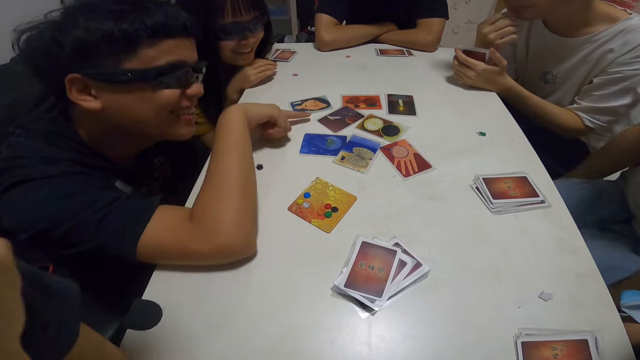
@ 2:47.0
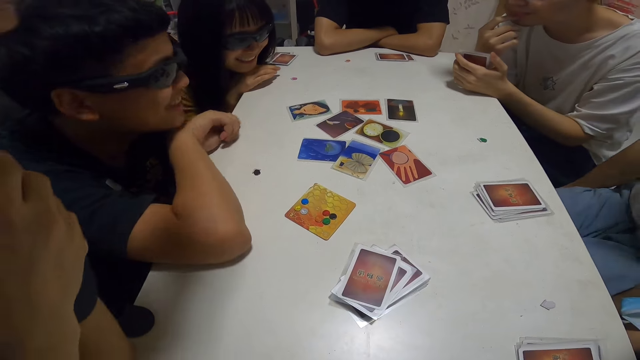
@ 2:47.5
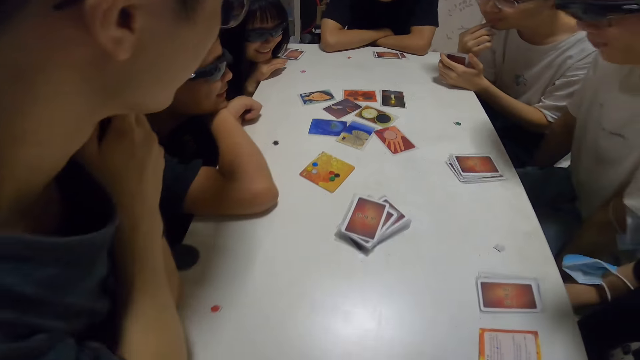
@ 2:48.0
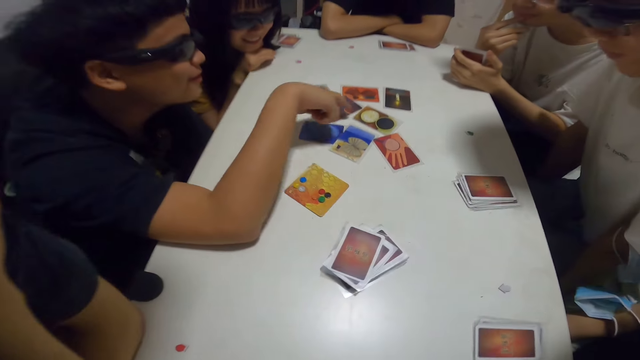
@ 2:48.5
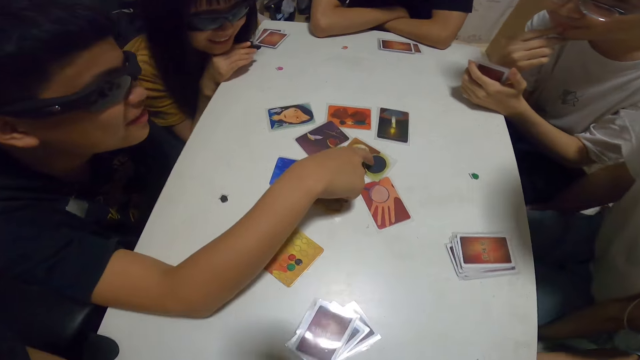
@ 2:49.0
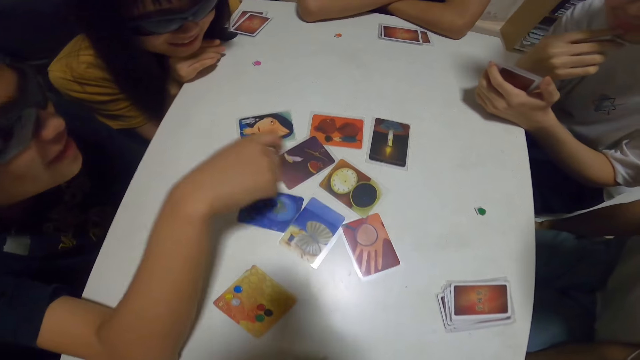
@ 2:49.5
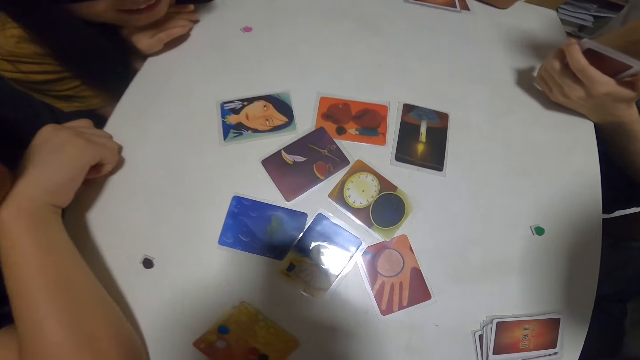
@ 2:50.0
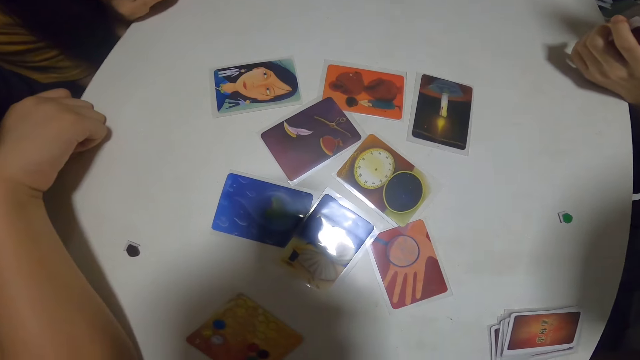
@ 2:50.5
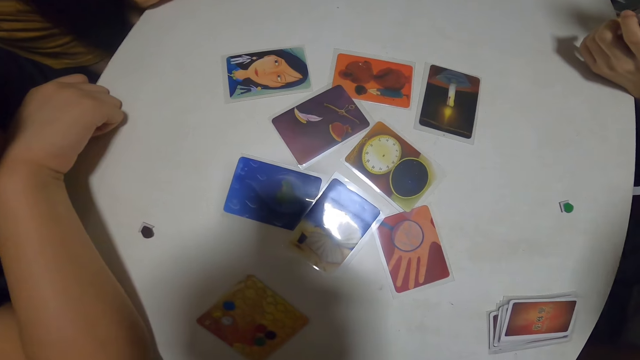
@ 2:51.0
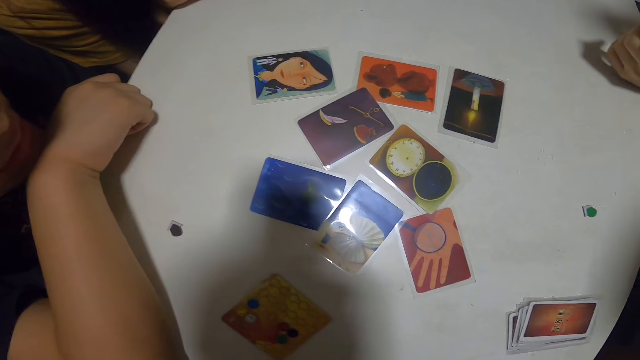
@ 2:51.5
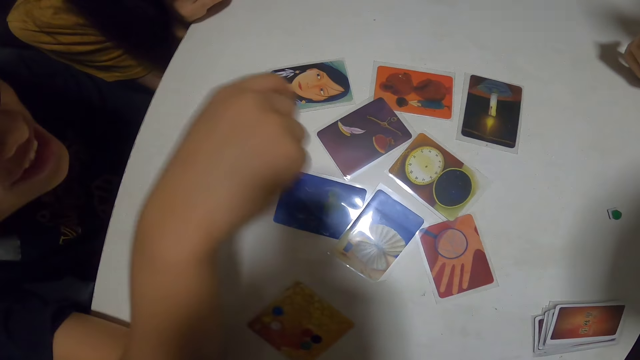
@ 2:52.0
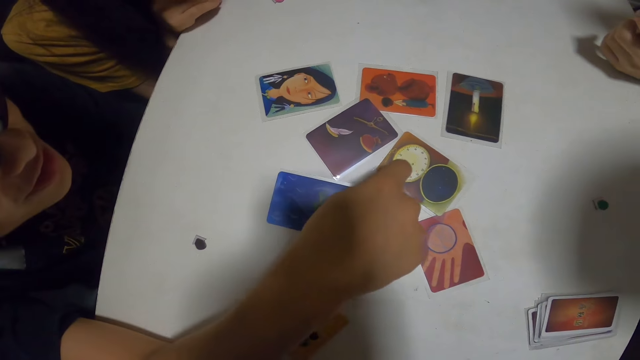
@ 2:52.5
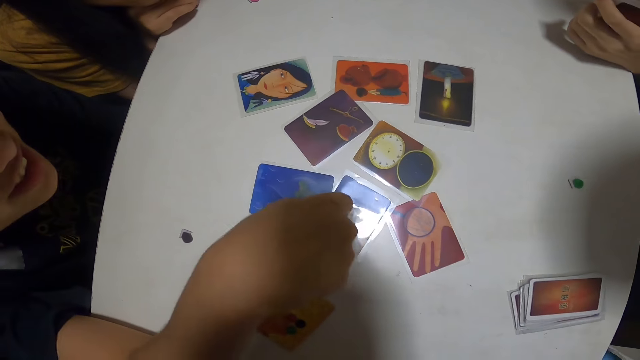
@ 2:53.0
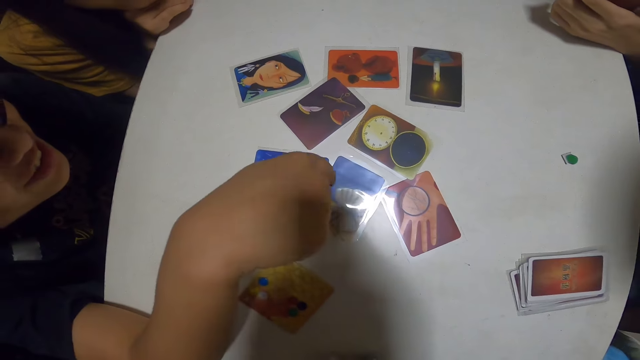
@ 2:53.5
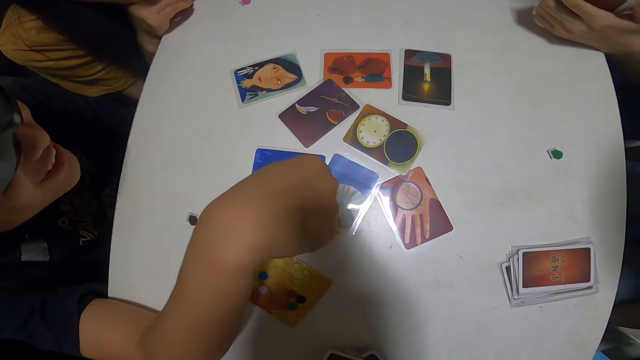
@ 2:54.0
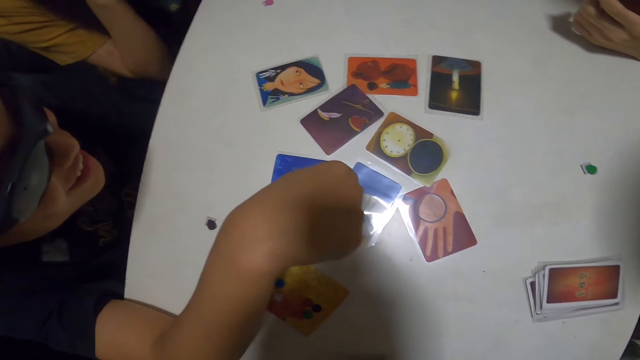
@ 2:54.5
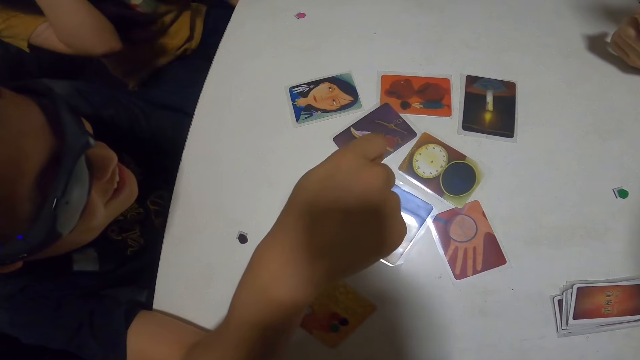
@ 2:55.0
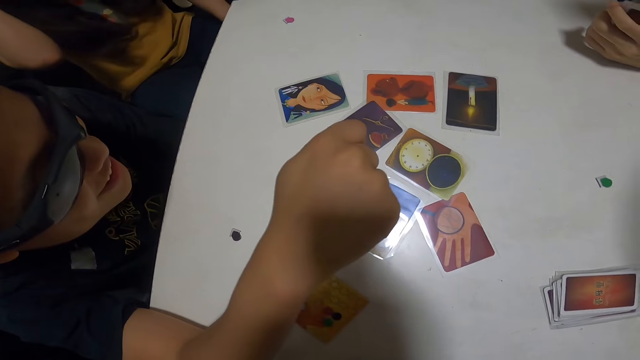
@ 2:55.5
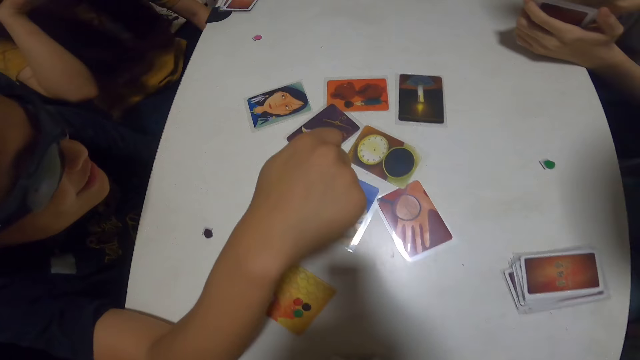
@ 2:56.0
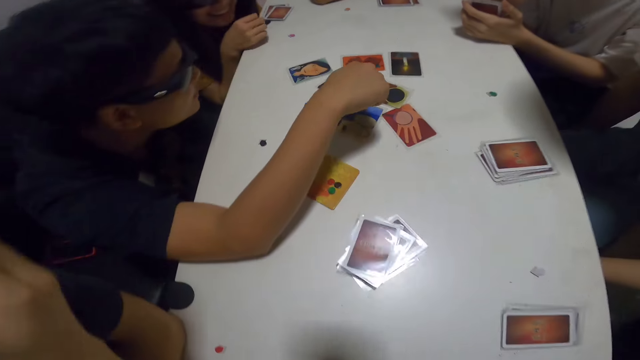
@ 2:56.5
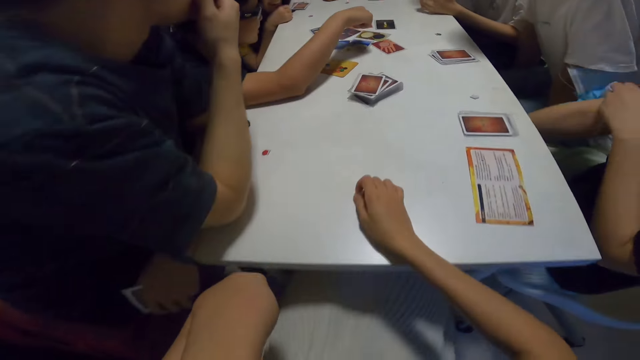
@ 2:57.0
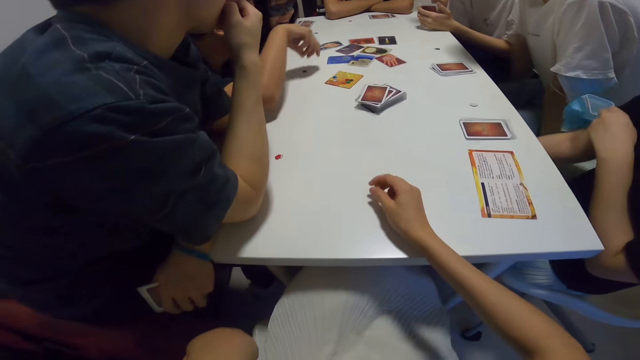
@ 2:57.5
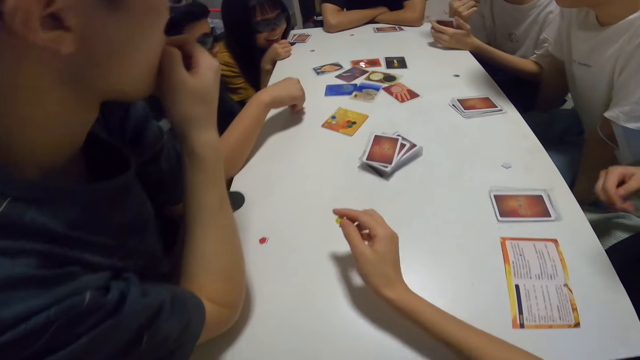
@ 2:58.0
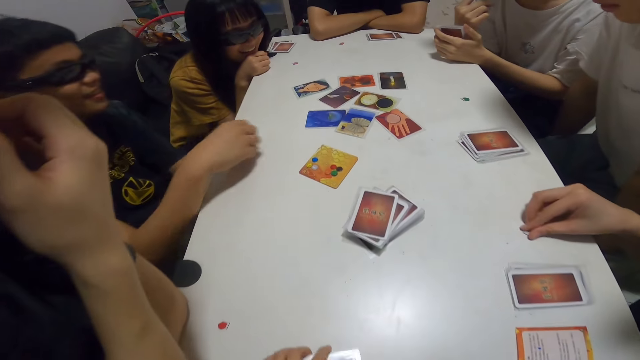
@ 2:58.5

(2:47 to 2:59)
The camera wearer looks at the cards.

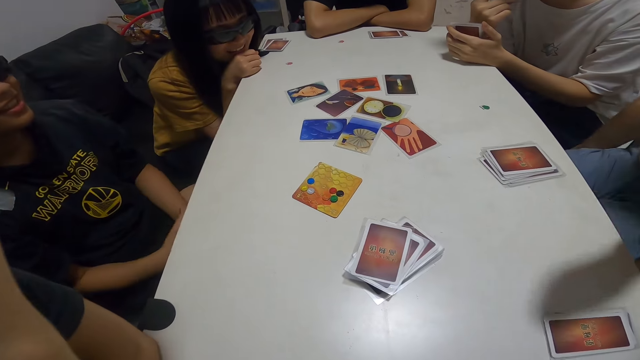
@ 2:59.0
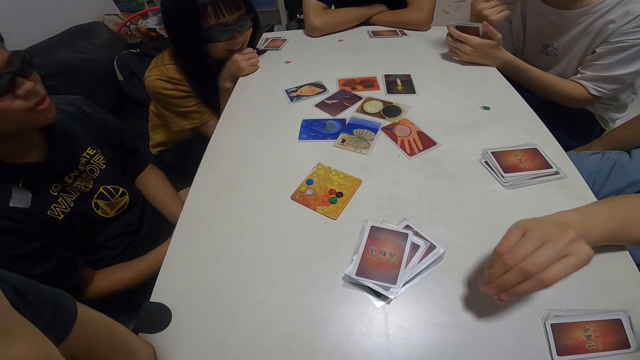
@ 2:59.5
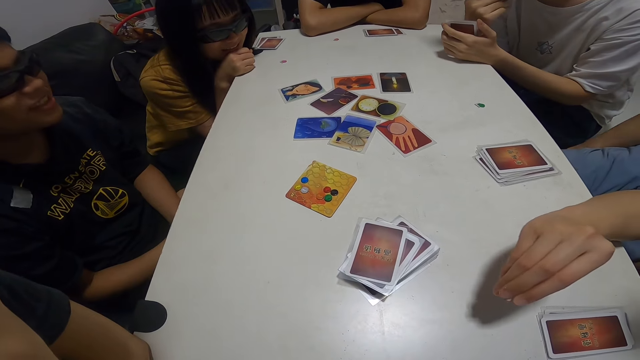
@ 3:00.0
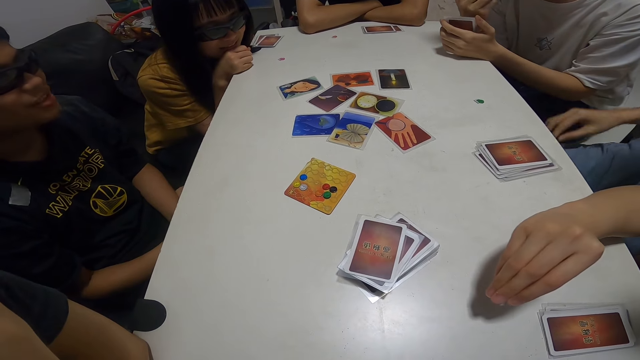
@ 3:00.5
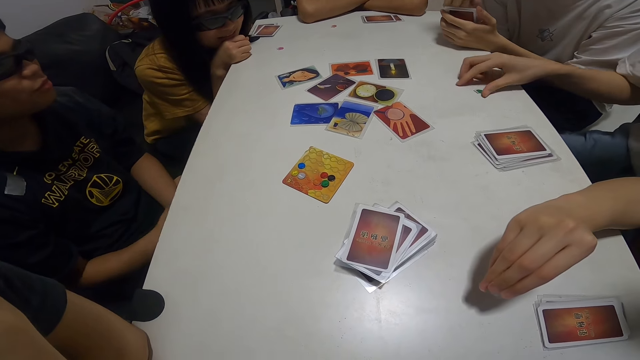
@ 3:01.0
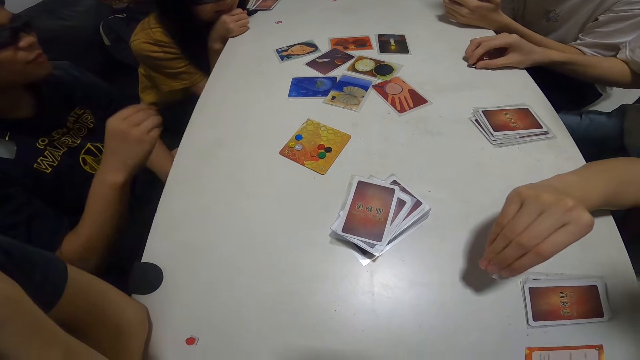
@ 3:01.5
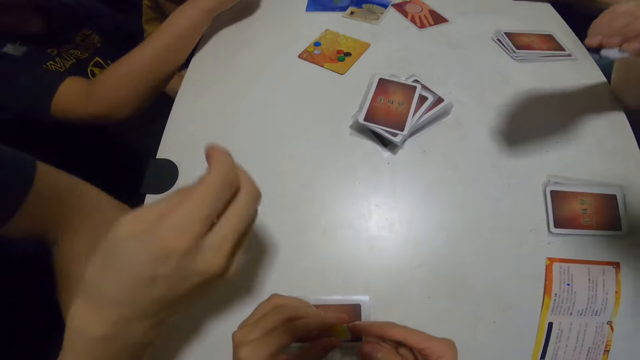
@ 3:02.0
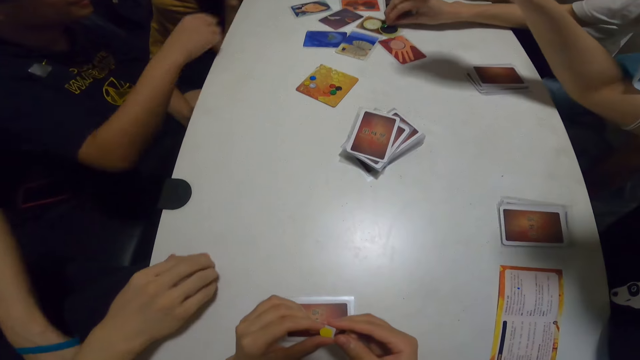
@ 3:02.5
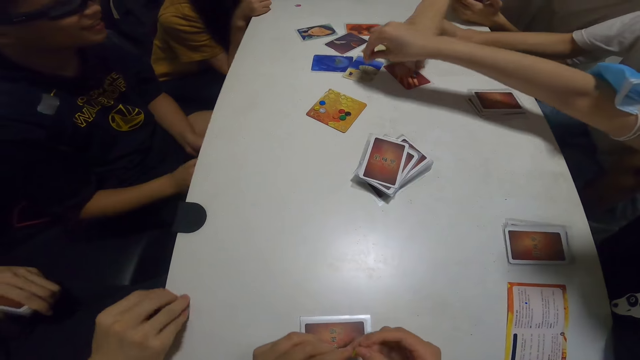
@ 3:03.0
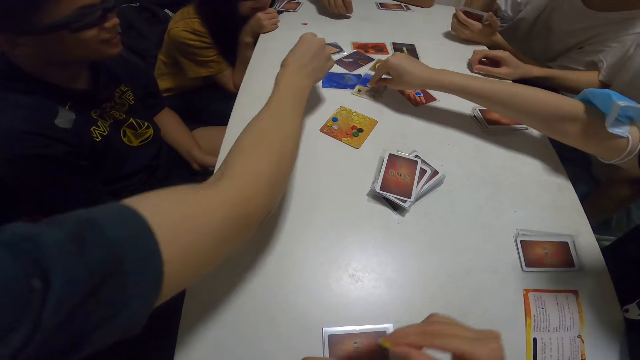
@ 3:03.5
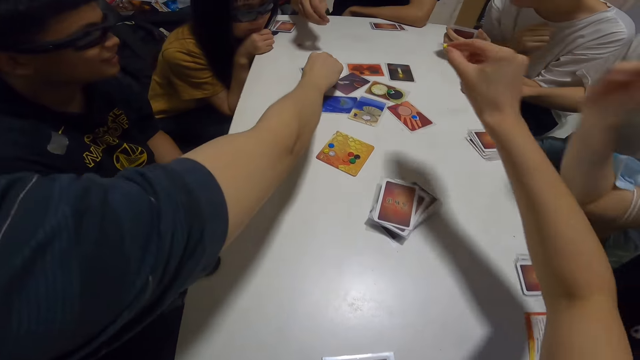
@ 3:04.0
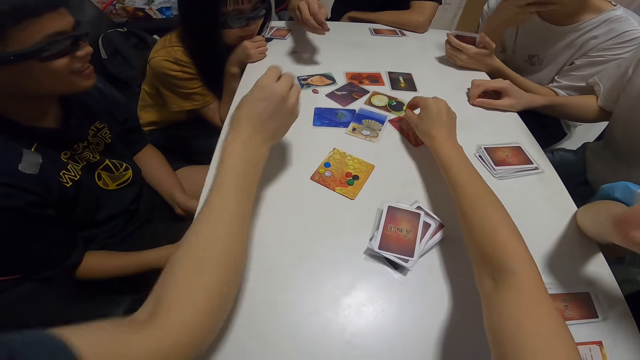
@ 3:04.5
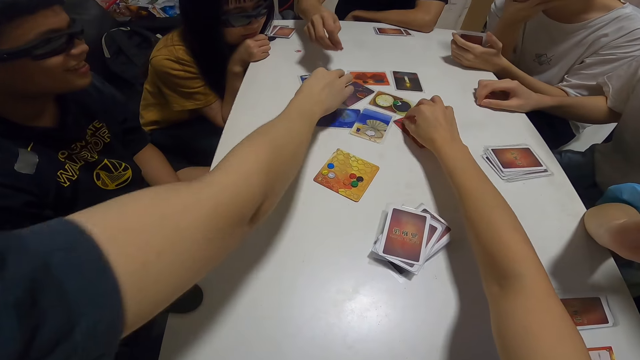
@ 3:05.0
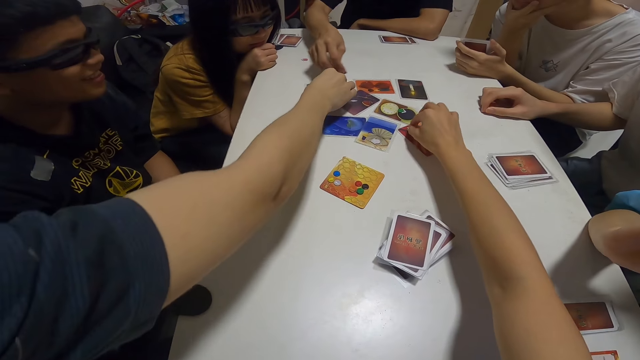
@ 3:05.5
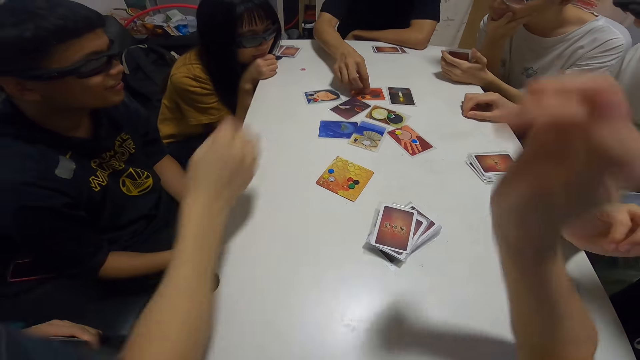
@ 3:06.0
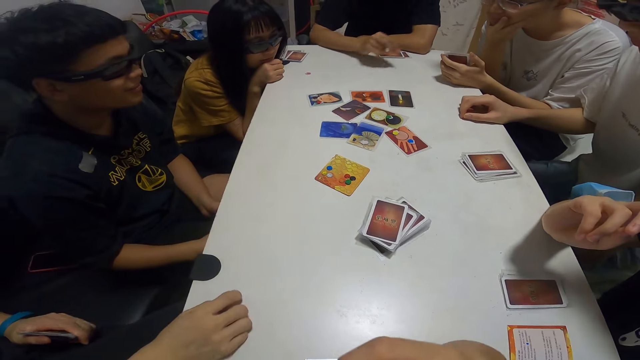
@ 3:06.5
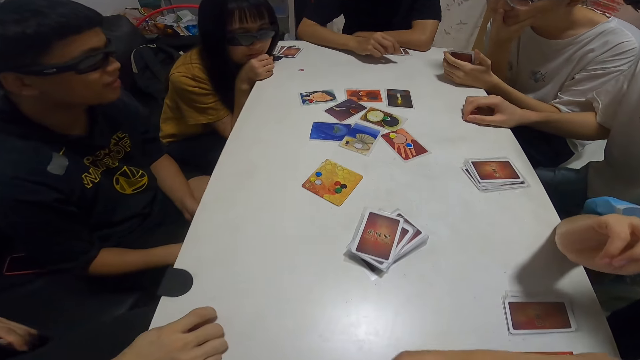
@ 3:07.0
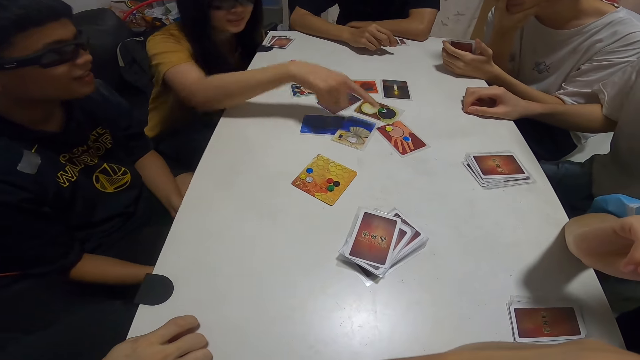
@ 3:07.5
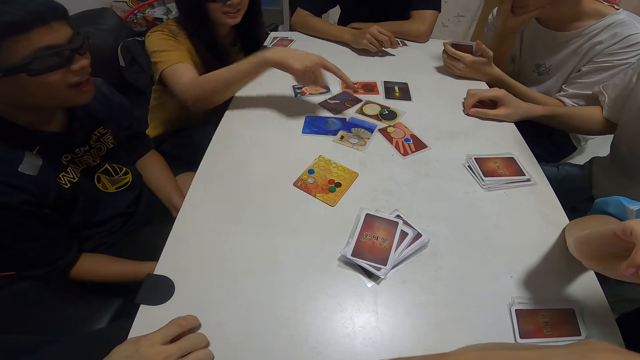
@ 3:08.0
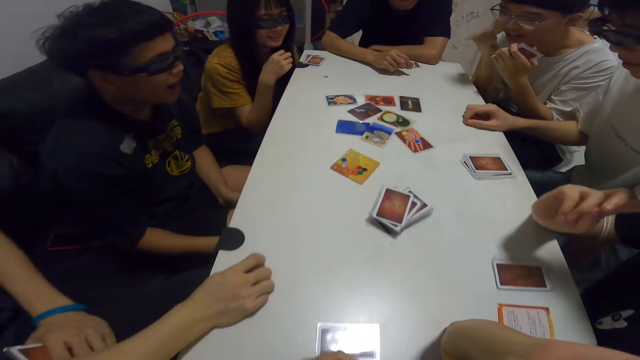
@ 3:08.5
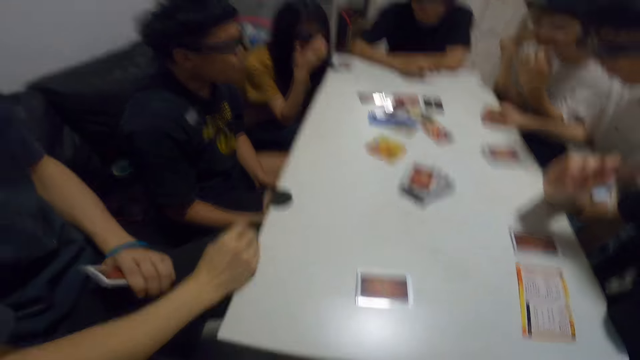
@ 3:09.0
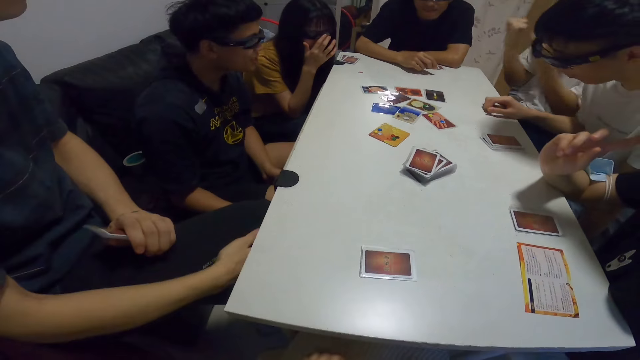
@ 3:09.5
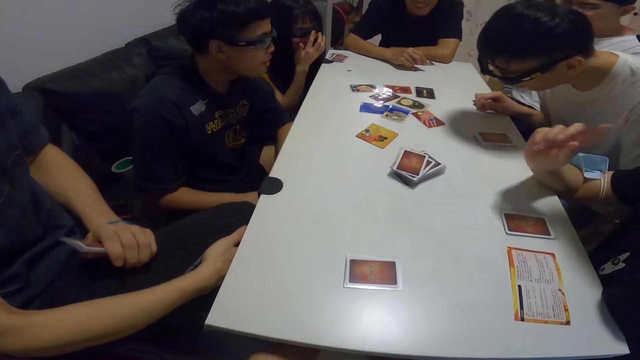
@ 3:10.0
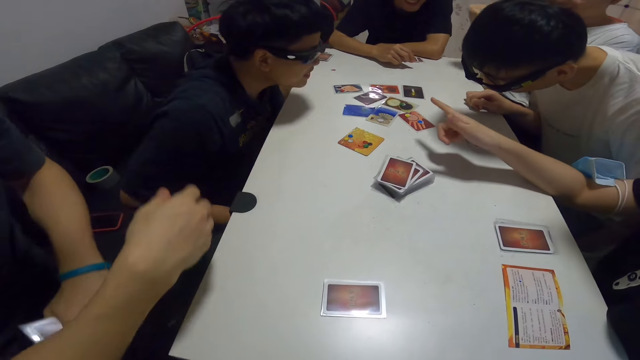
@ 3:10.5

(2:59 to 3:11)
The woman touches cards on the table with her hand. The man touches cards on the table with his hand. Another man touches cards on the table with his hand. Another man touches cards on the table with his hand. Another man touches cards on the table with his hand. The camera wearer touches cards on the table with her hand. Another woman touches cards on the table with her hand.
